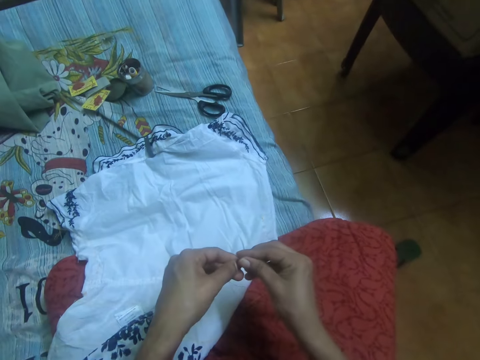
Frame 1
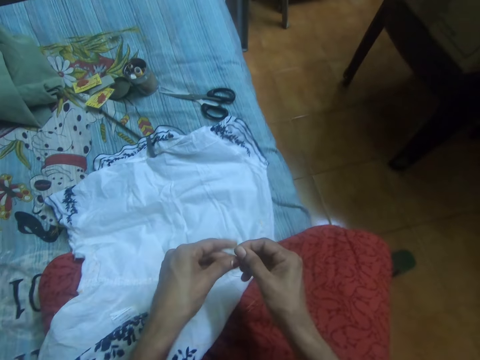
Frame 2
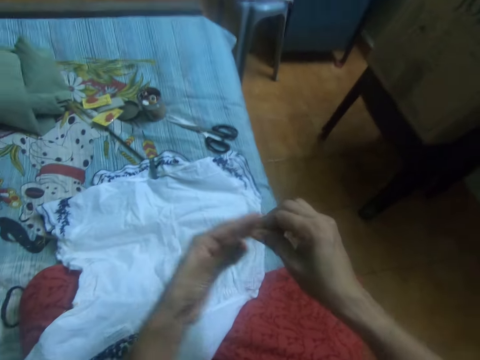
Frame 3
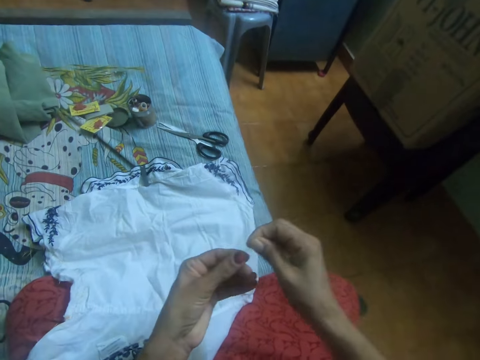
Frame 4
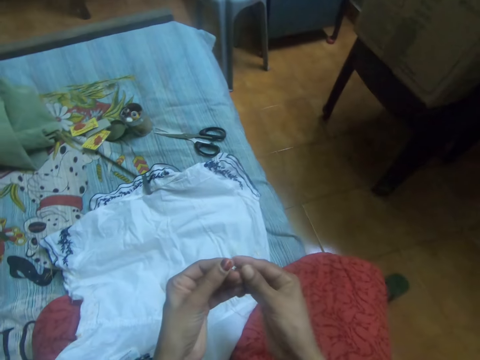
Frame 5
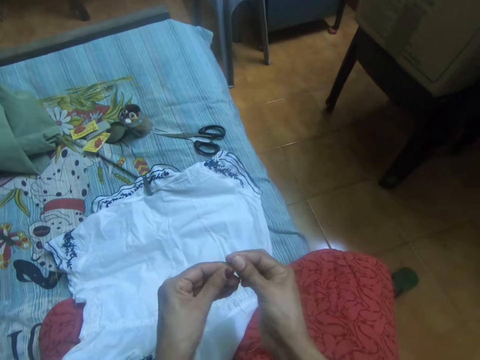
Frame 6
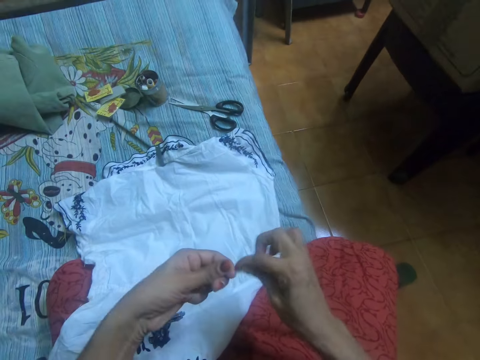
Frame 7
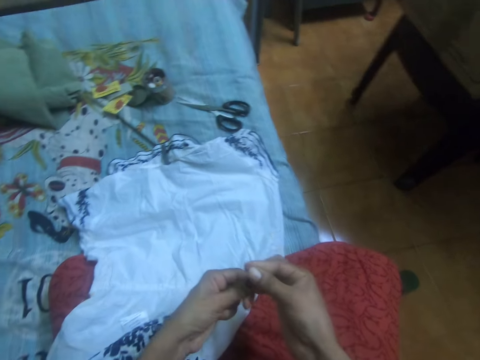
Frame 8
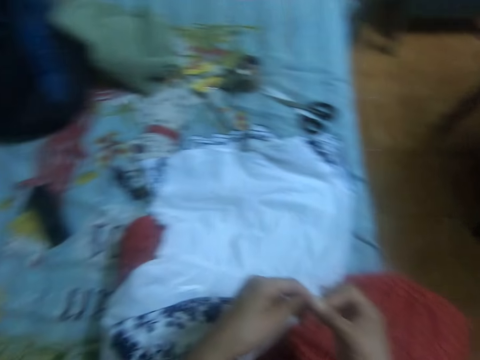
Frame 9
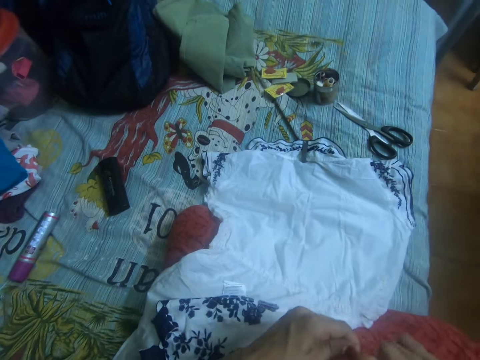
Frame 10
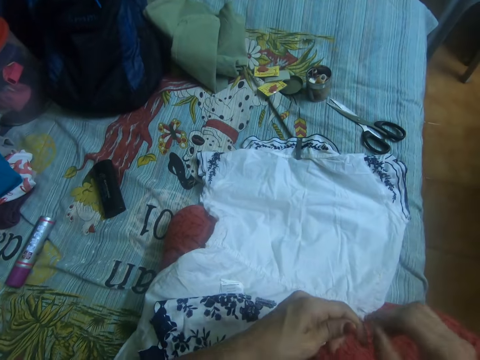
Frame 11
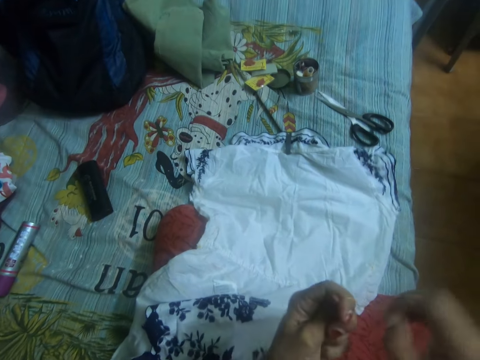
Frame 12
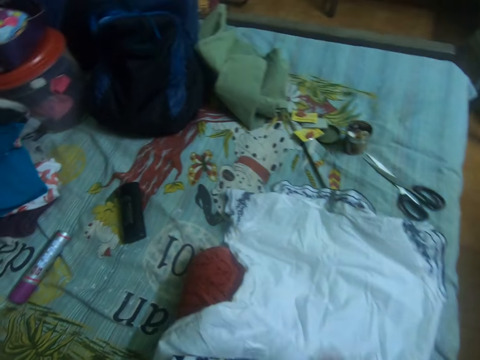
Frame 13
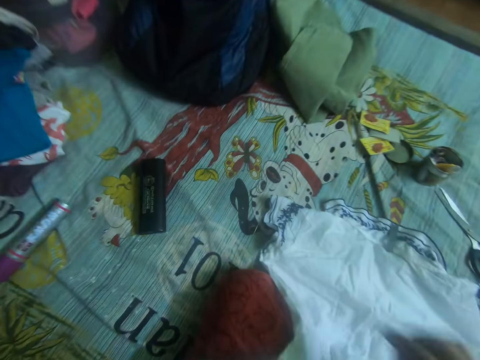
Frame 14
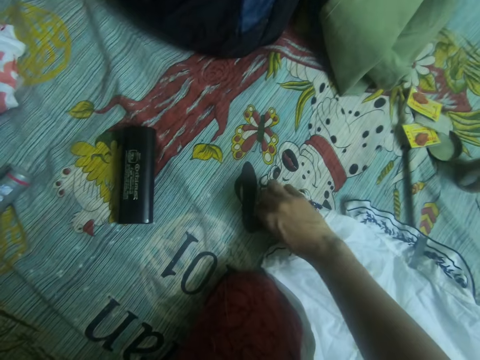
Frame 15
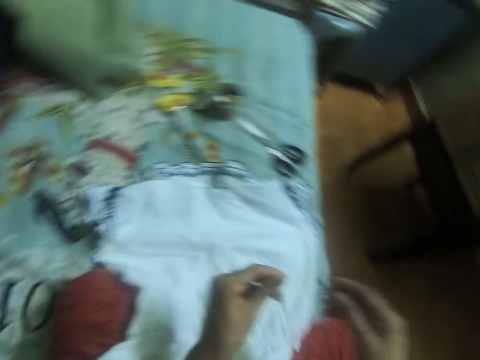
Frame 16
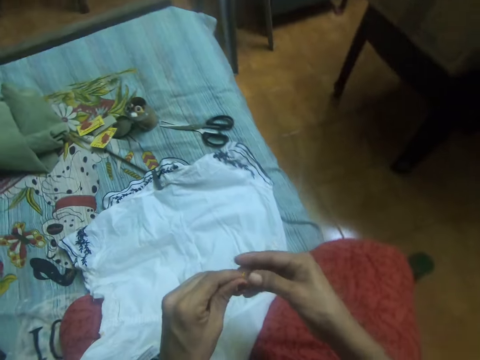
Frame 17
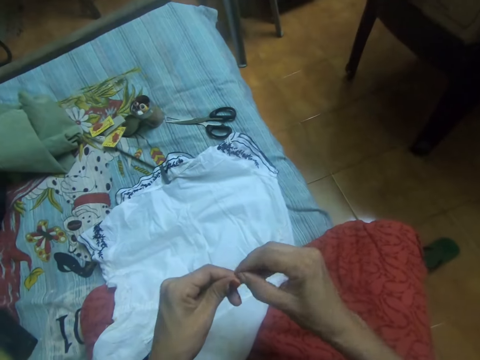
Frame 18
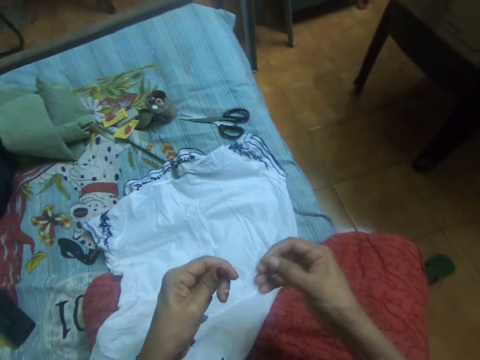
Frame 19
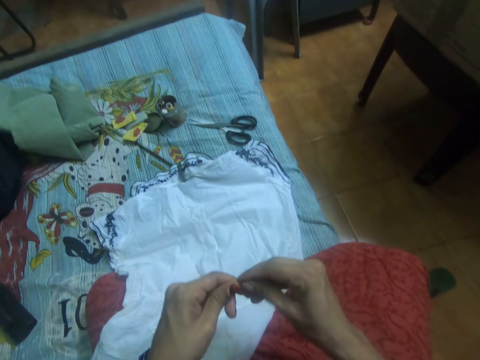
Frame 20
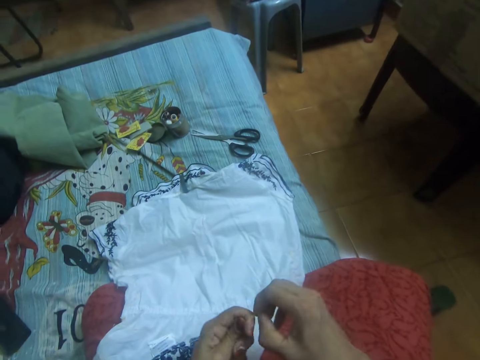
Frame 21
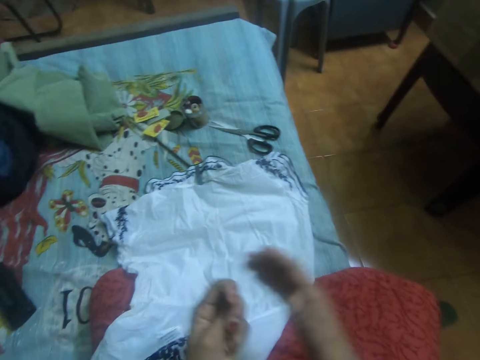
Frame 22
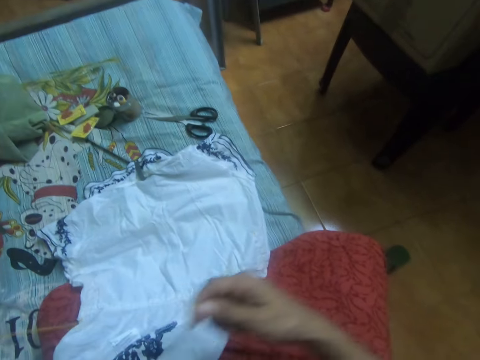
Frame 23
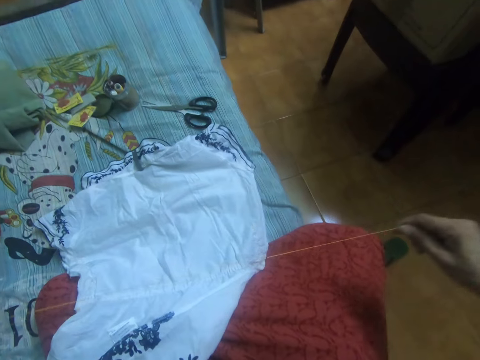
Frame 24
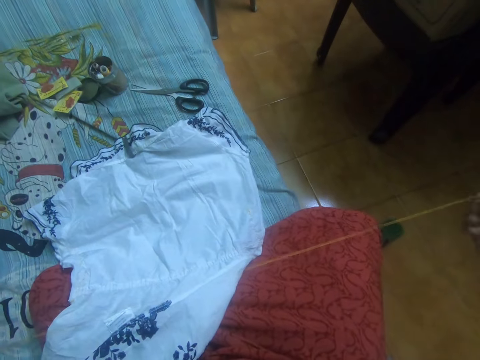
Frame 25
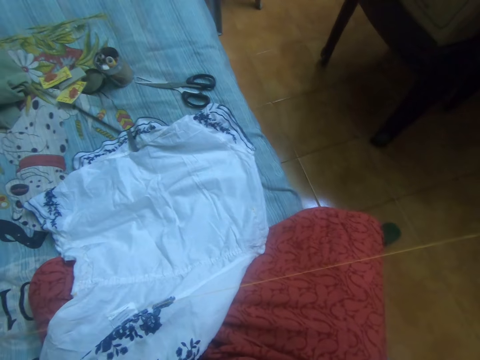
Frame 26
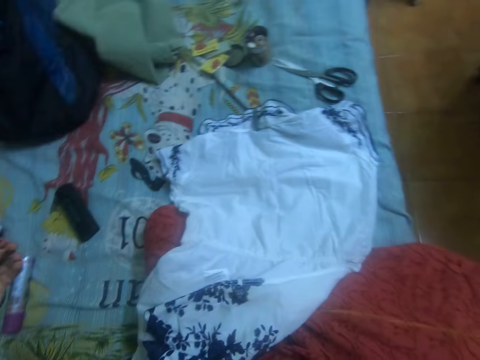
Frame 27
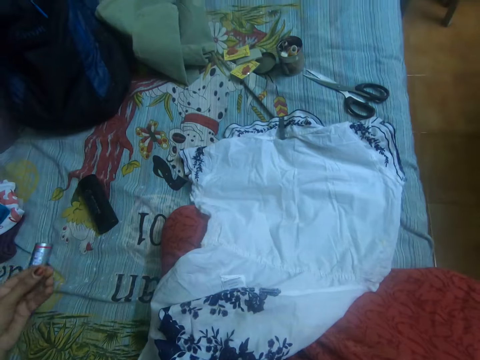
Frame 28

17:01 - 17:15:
The camera wearer passes the needle to her right hand. She knots the thread on the needle with her hands. She drops the piece of thread on the mattress. She ties the thread with her hands. She adjusts the thread in her hands.

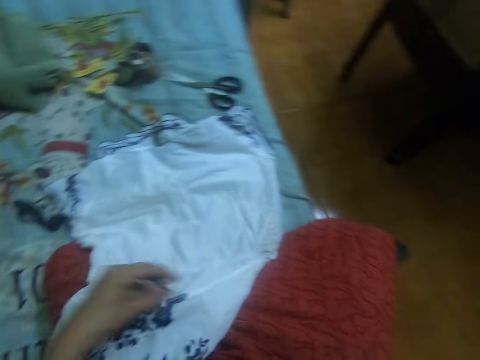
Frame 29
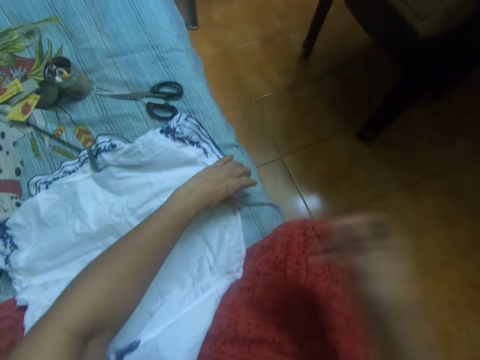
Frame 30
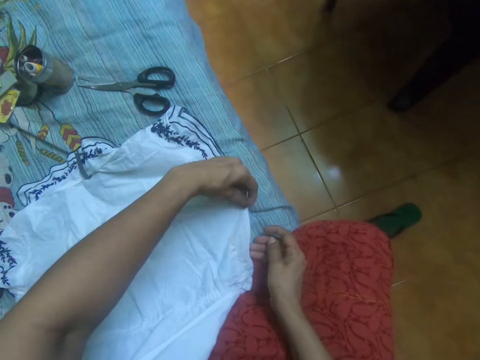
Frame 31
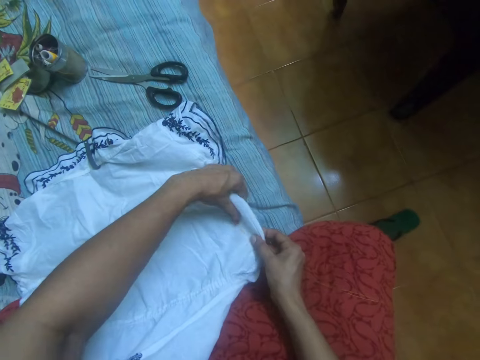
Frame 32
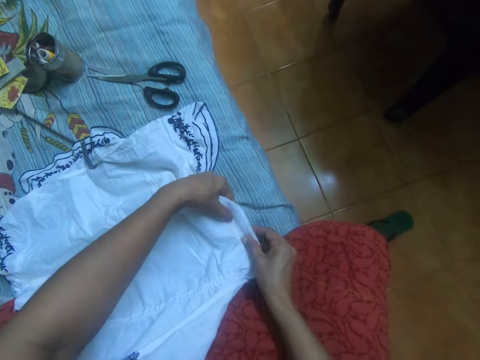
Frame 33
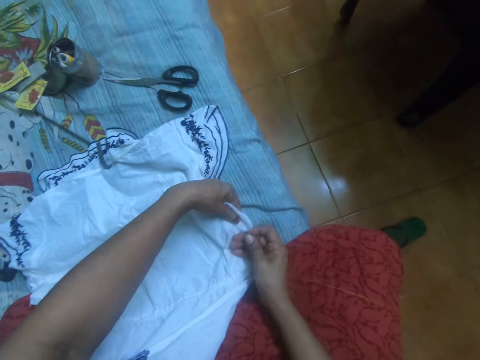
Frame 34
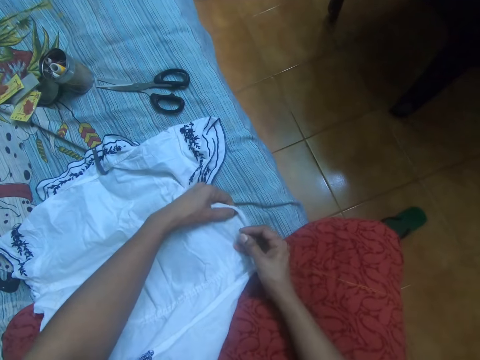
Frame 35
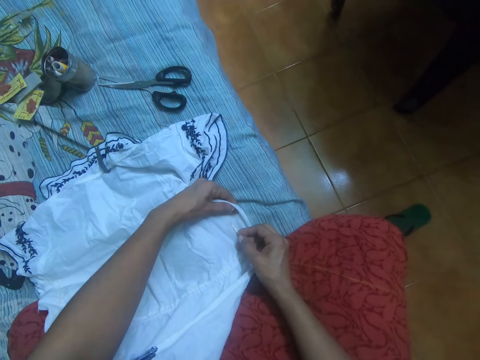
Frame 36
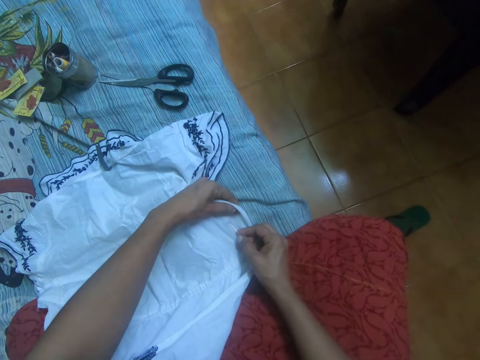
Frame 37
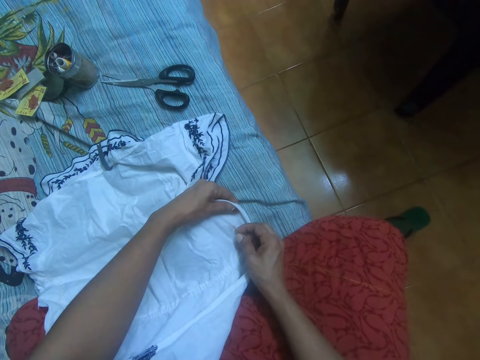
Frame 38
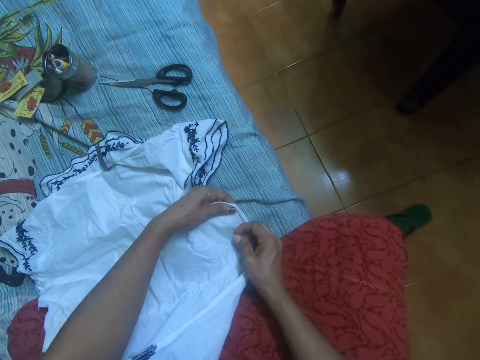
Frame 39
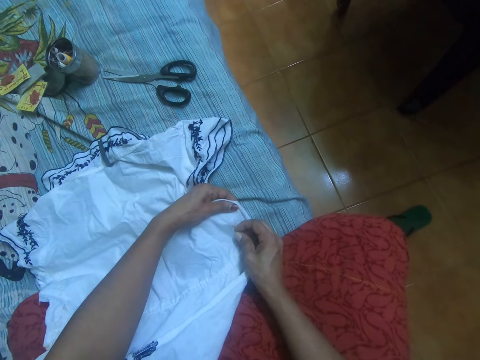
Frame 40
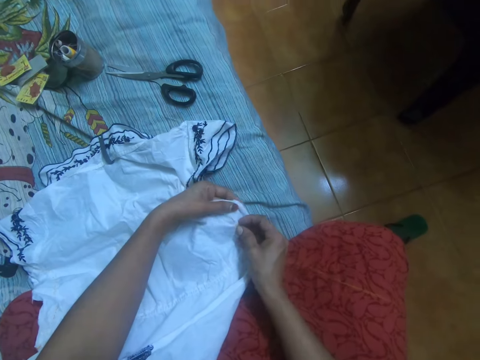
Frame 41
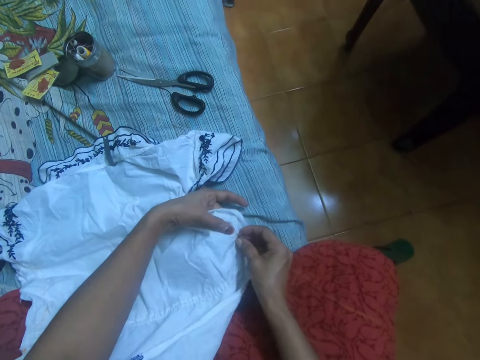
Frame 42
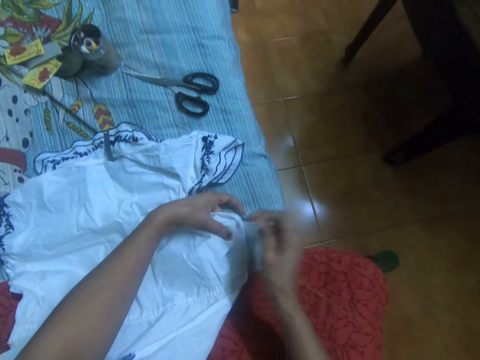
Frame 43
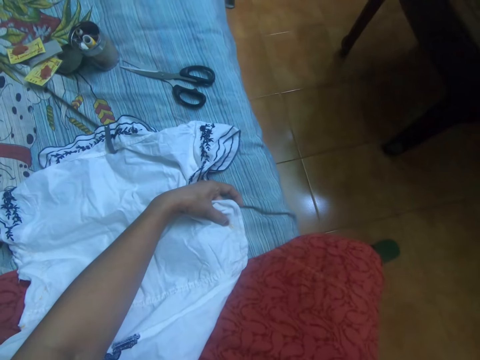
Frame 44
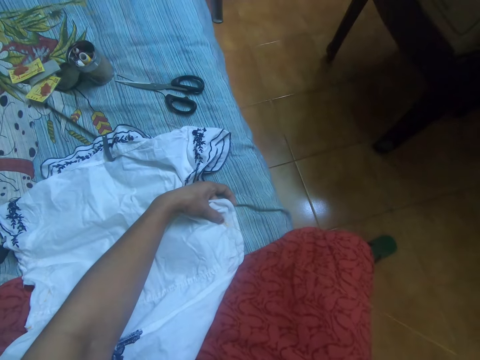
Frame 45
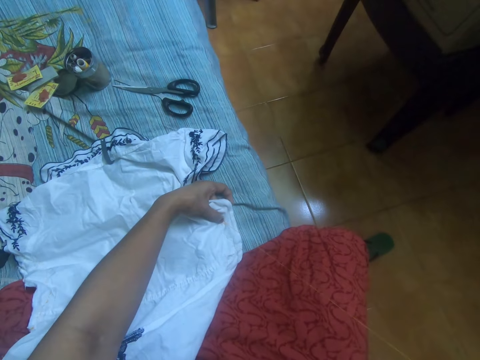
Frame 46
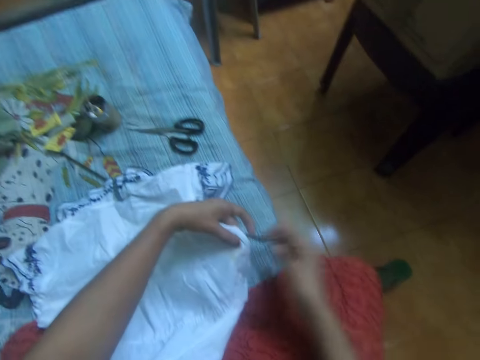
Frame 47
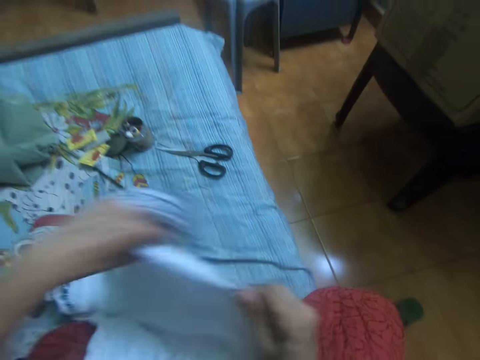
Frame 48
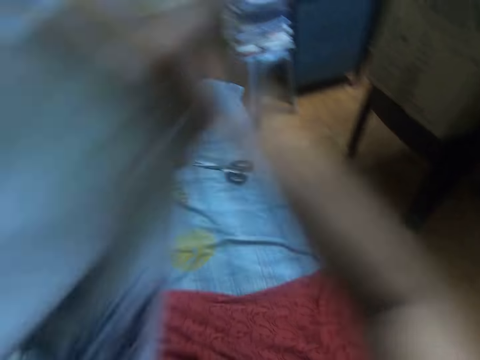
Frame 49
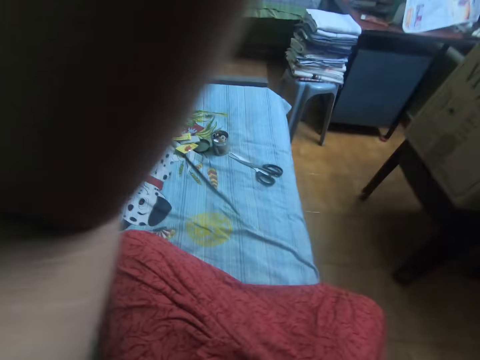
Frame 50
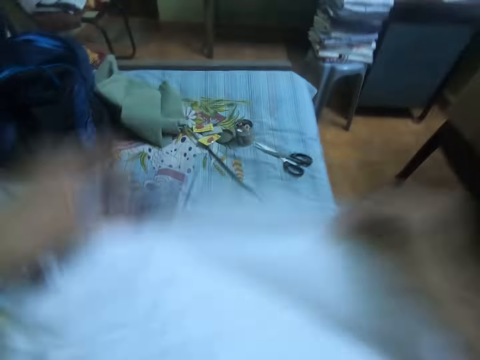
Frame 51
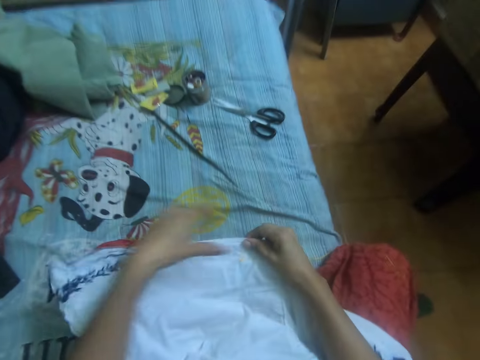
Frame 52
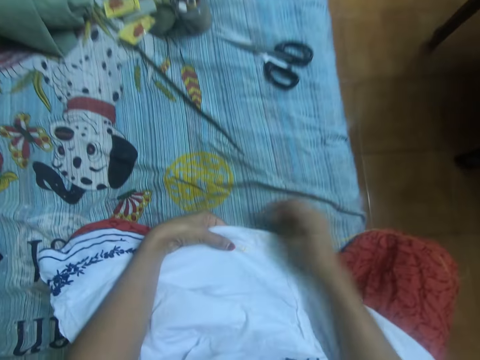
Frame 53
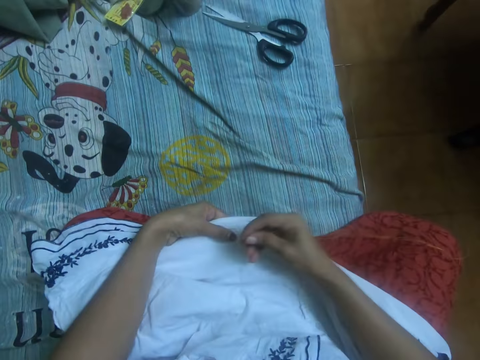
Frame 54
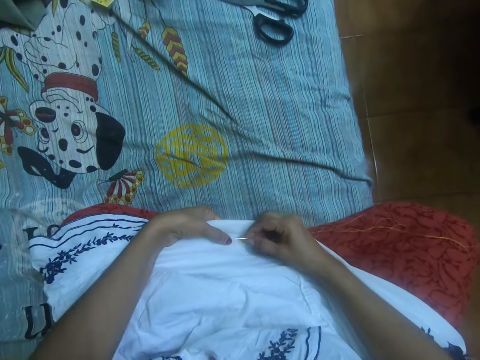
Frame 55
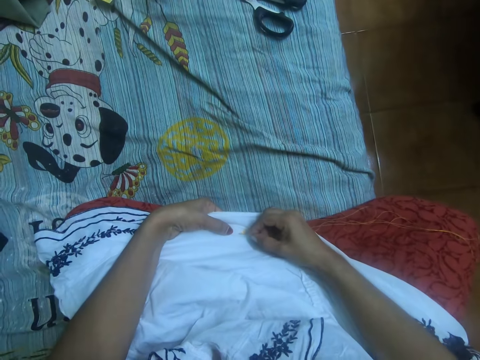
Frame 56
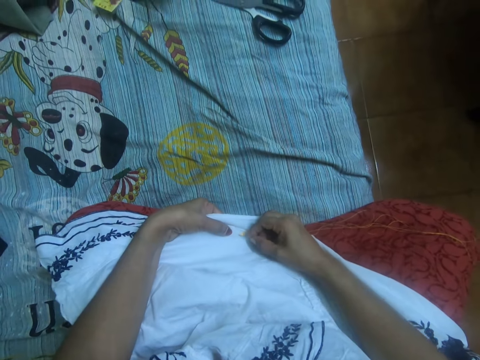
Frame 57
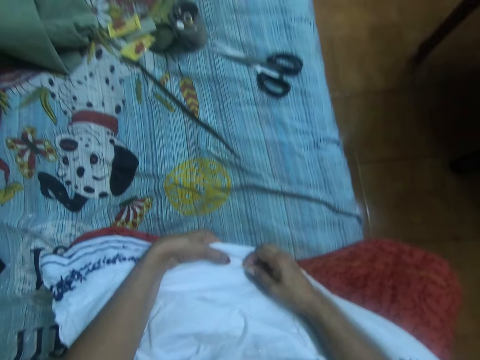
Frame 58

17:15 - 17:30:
The camera wearer adjusts the dress or cloth with her hands. She sews the dress with the needle in her right hand. She lifts the cloth. She adjusts the dress with her hands. She places the fabric onto the lap. She sews the cloth.
